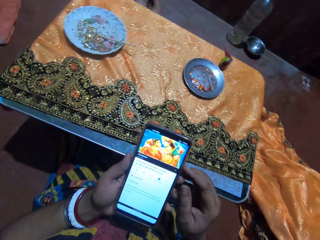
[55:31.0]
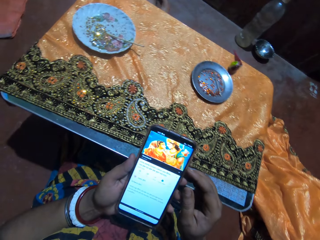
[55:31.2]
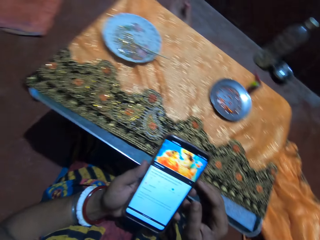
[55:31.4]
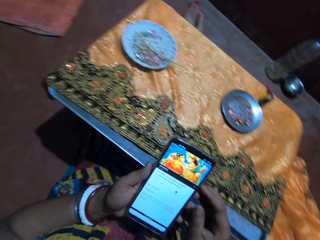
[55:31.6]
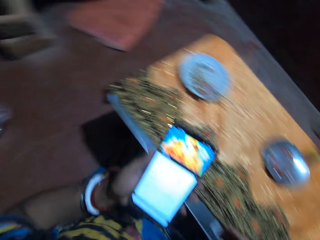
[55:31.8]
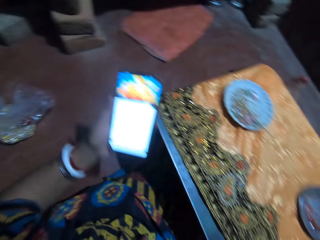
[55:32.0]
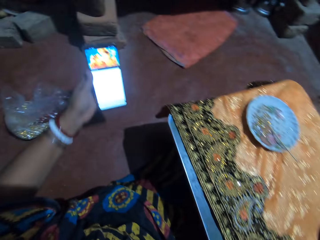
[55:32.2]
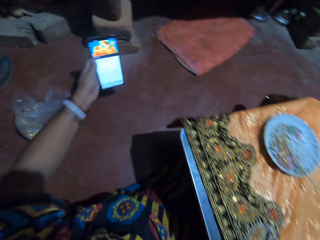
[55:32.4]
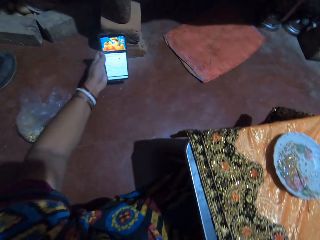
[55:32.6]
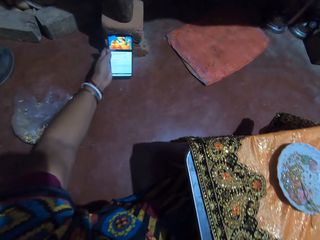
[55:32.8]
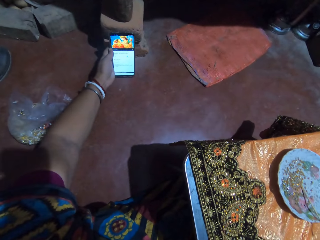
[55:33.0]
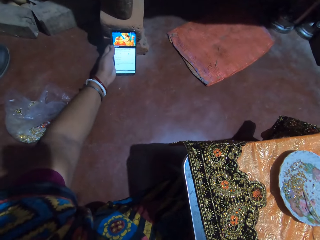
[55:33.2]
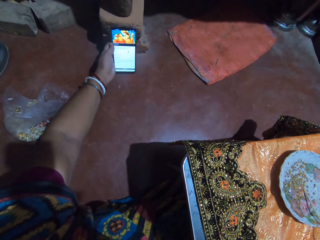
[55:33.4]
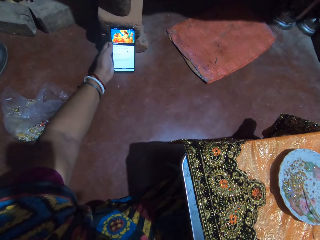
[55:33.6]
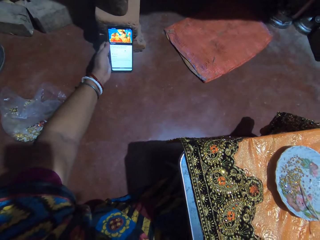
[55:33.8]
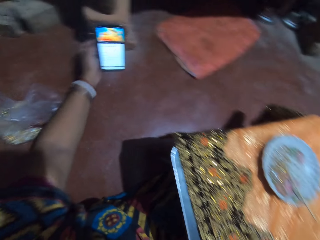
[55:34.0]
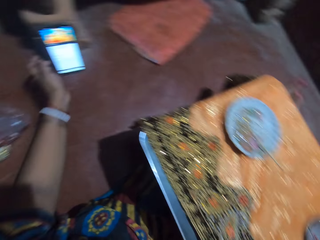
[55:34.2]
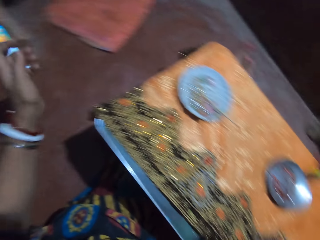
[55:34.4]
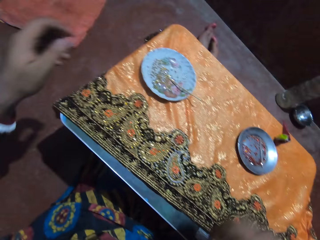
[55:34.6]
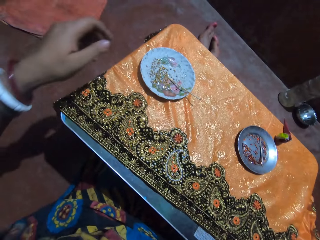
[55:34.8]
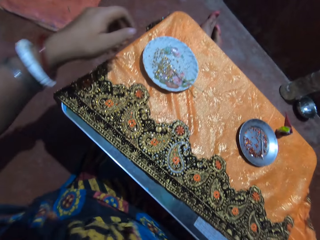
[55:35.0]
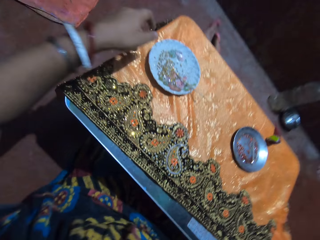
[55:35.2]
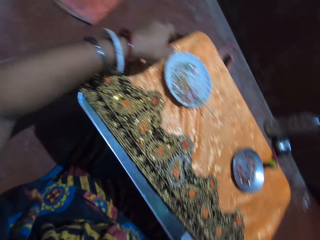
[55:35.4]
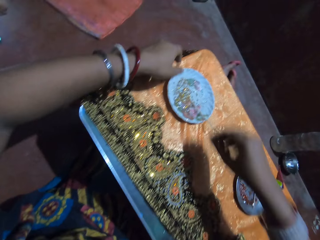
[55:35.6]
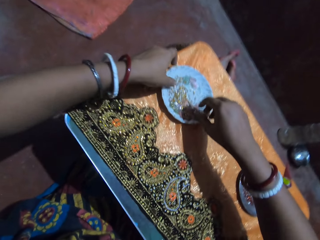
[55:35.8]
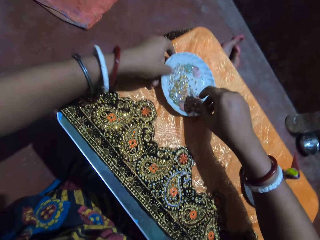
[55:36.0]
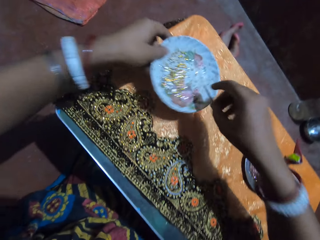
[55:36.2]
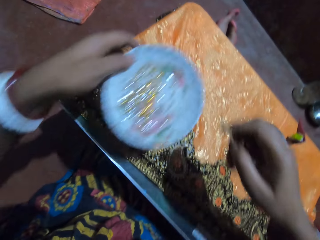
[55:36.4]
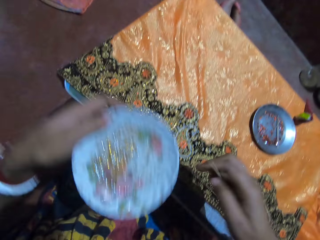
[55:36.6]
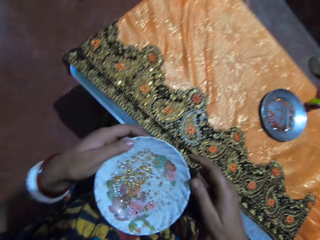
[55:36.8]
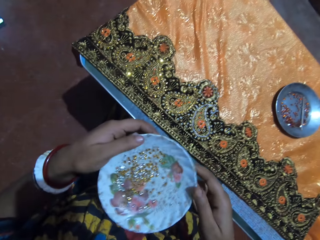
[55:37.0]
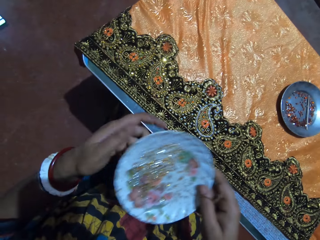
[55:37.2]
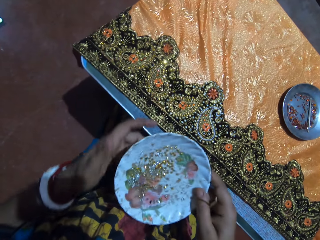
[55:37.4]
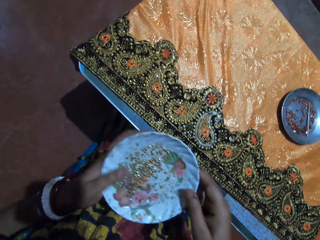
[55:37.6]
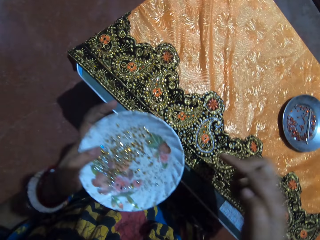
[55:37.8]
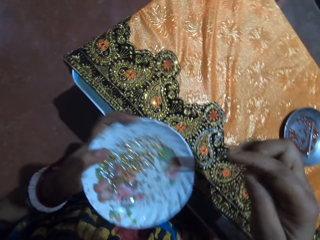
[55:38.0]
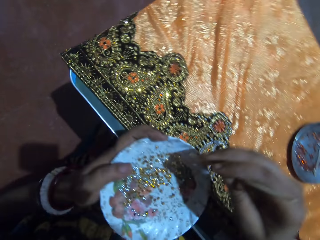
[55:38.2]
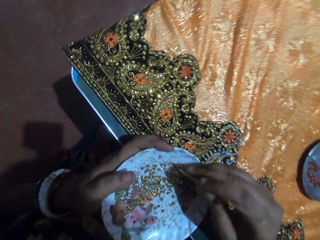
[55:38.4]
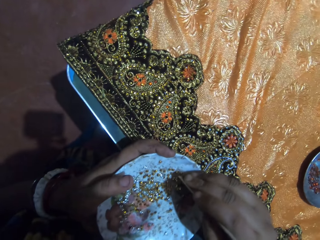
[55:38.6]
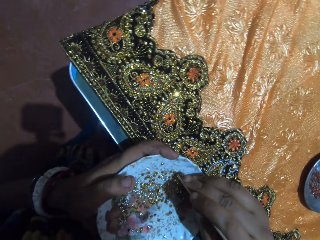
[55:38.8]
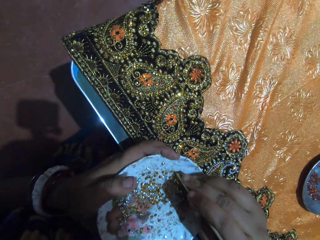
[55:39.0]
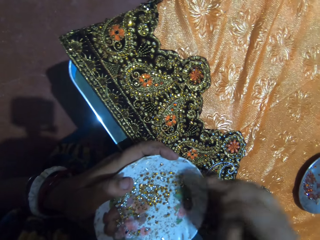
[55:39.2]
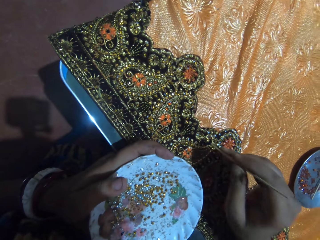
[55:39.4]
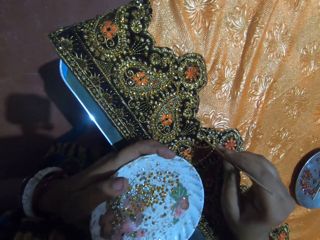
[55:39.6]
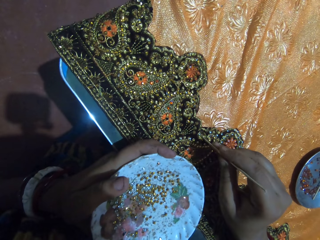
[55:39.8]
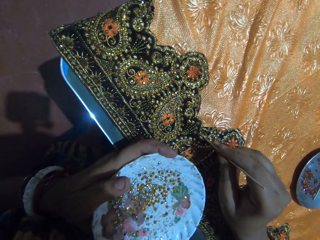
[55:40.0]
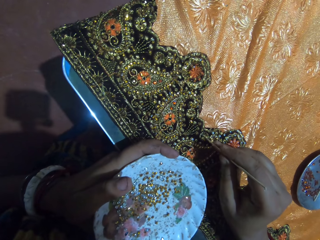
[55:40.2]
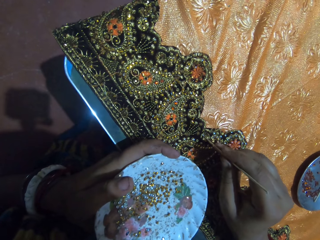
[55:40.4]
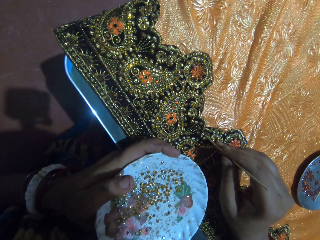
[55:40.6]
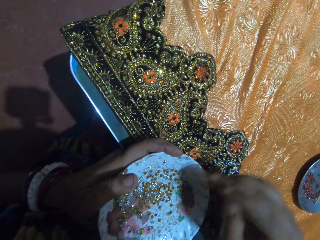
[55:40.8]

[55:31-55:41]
The camera wearer drops the phone on the ground with her left hand. She picks the jewel picker from the plastic saucer with her right hand. She picks the plastic saucer from the table with her left hand. She passes the plastic saucer from her left hand to her right hand. She shakes the plastic saucer in her right hand. She passes the plastic saucer from her right hand to her left hand. She picks a rhinestone from the plastic saucer in her left hand with the jewel picker in her right hand. She places the rhinestone on the fabric with the jewel picker in her right hand.

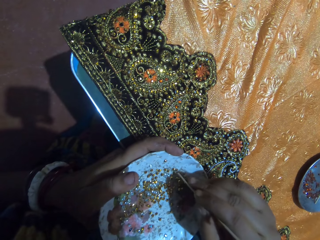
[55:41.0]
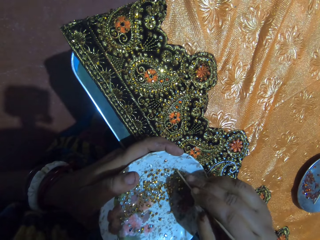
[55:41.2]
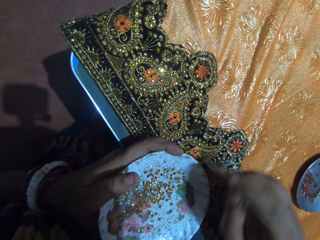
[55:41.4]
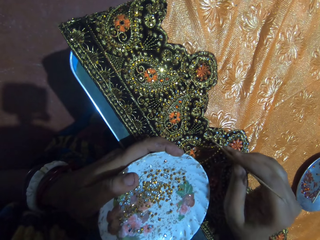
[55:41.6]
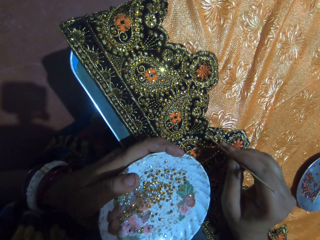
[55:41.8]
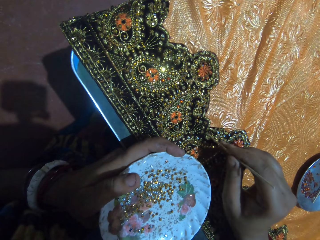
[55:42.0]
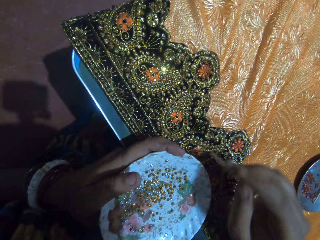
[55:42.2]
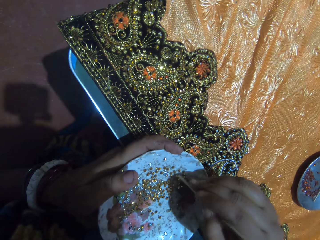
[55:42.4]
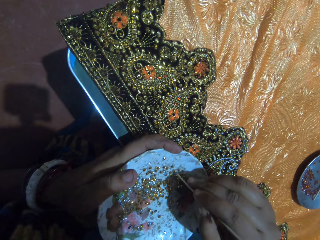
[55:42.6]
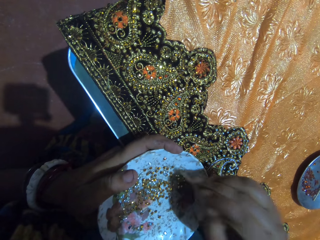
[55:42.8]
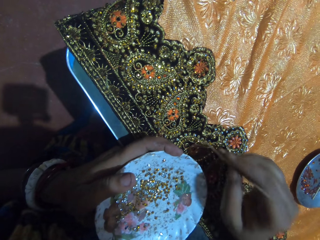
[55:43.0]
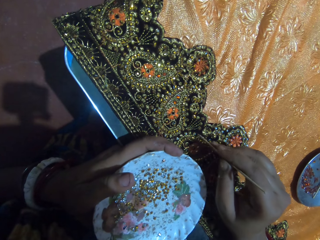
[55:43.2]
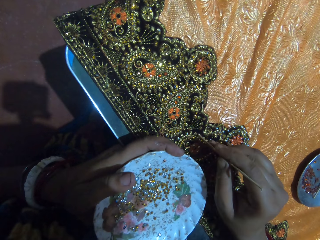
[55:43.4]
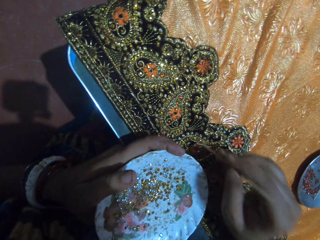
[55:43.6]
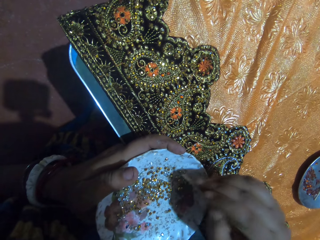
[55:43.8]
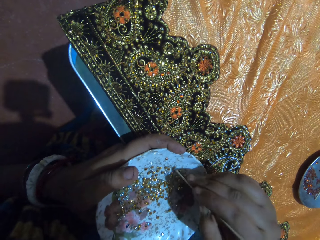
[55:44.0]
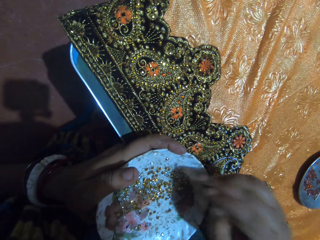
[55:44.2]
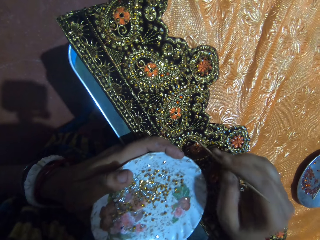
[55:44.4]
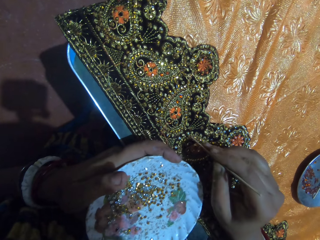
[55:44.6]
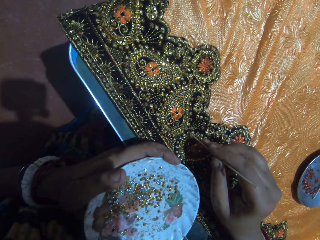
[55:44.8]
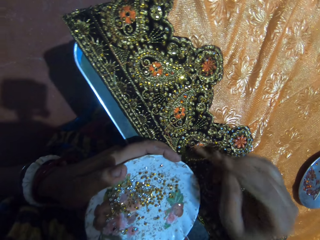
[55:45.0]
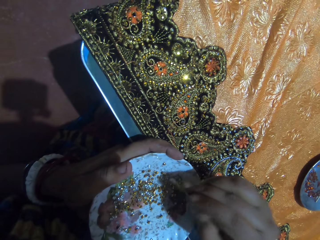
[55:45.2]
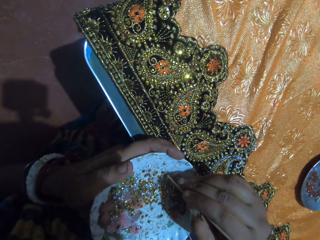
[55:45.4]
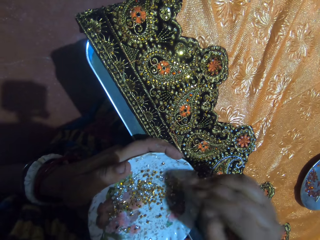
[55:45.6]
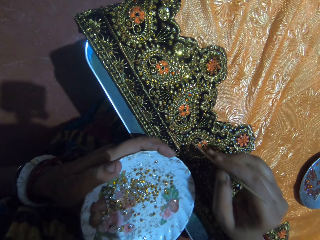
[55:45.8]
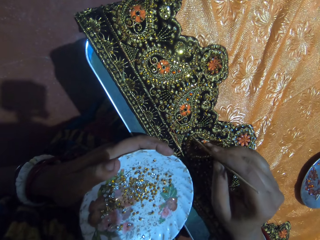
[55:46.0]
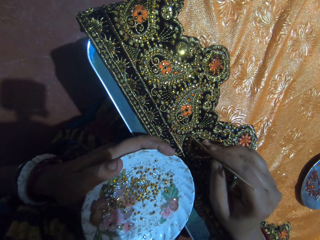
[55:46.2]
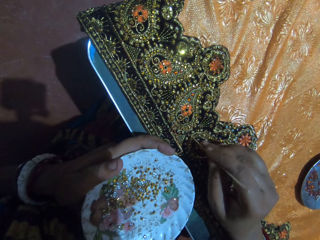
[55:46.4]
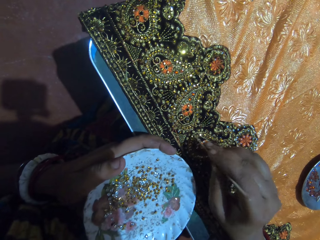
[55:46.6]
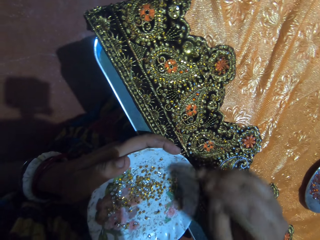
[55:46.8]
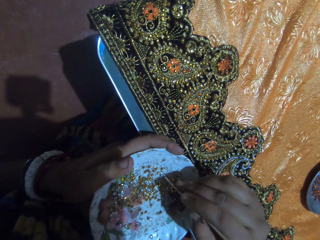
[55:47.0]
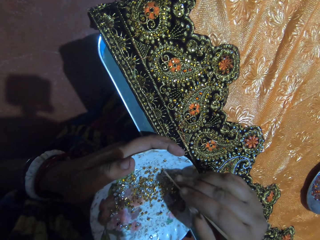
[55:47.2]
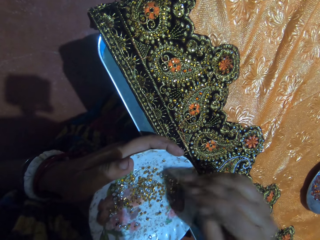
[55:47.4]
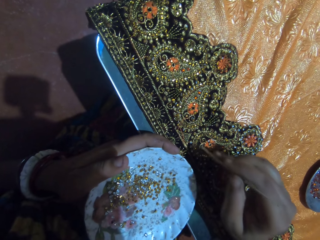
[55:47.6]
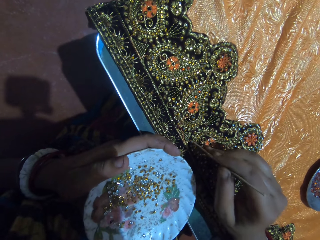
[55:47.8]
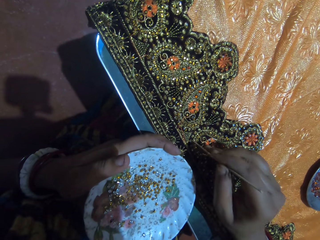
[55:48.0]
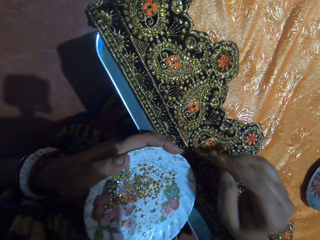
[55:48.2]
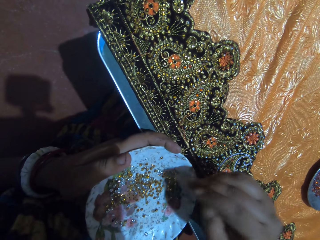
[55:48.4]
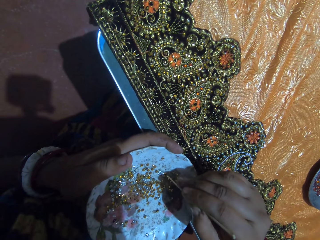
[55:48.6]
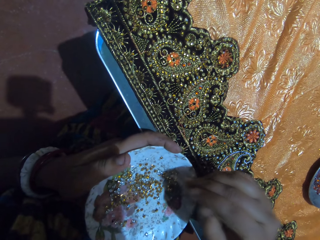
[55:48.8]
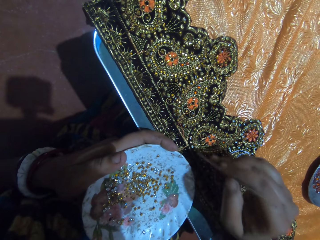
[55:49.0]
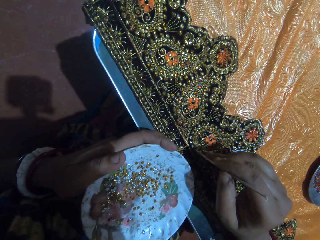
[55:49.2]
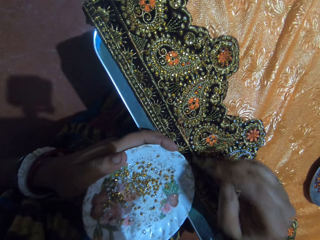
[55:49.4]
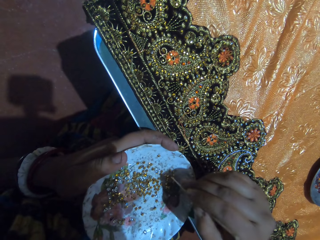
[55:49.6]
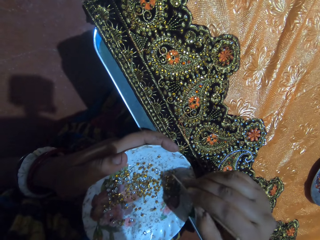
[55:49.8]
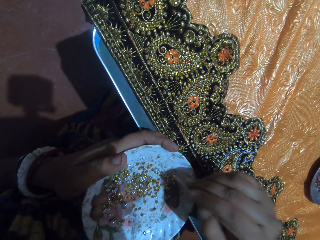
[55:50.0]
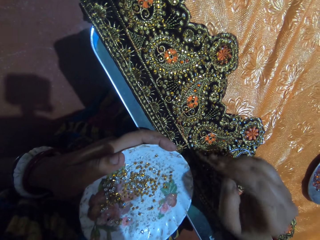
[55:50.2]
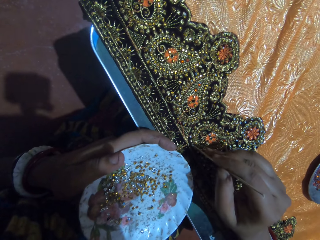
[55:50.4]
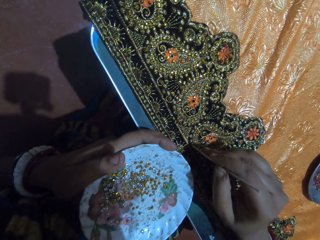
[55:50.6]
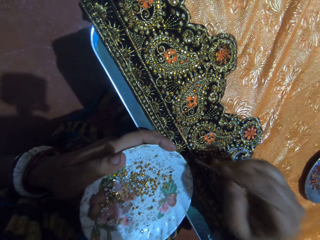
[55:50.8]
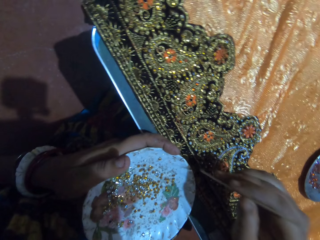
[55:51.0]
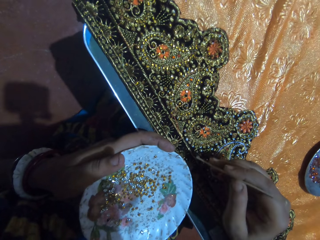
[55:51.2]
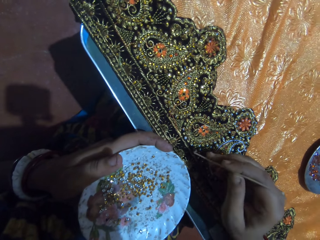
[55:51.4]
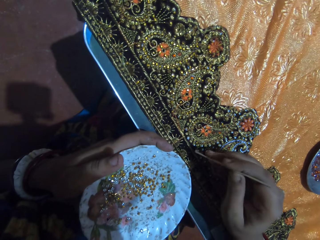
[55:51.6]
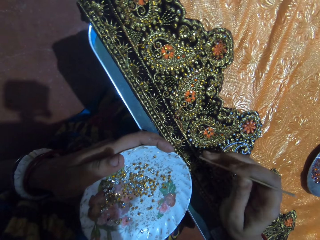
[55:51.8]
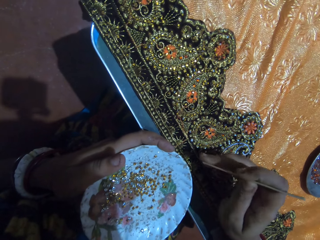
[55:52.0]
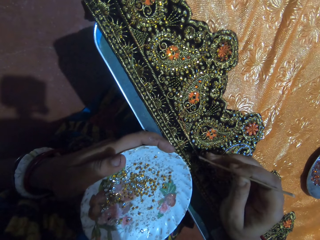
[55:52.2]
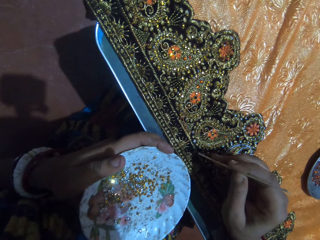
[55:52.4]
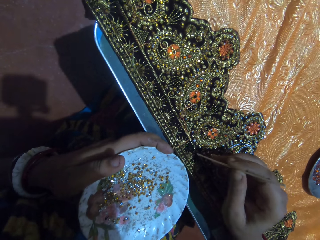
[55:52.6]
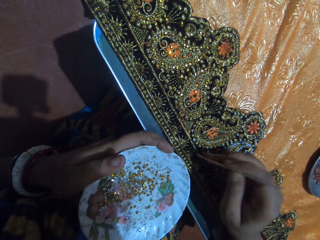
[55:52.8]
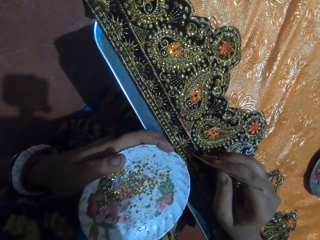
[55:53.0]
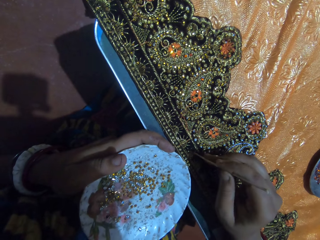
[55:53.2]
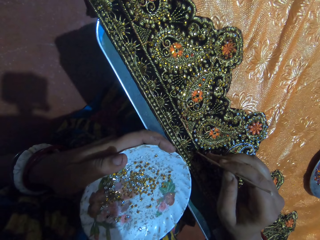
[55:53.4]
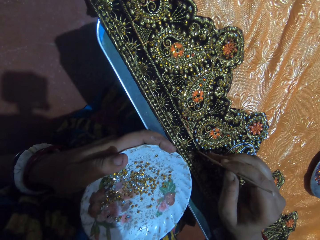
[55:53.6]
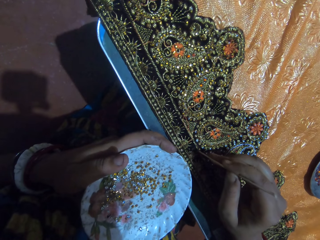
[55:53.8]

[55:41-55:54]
The camera wearer picks a rhinestone from the plastic saucer in her left hand with the jewel picker in her right hand. She places the rhinestone on the fabric with the jewel picker in her right hand. She picks a rhinestone from the plastic saucer in her left hand with the jewel picker in her right hand. She places the rhinestone on the fabric with the jewel picker in her right hand. She picks a rhinestone from the plastic saucer in her left hand with the jewel picker in her right hand. She places the rhinestone on the fabric with the jewel picker in her right hand. She picks a rhinestone from the plastic saucer in her left hand with the jewel picker in her right hand. She places the rhinestone on the fabric with the jewel picker in her right hand. She picks a rhinestone from the plastic saucer in her left hand with the jewel picker in her right hand. She places the rhinestone on the fabric with the jewel picker in her right hand. She picks a rhinestone from the plastic saucer in her left hand with the jewel picker in her right hand. She places the rhinestone on the fabric with the jewel picker in her right hand. She picks a rhinestone from the plastic saucer in her left hand with the jewel picker in her right hand. She places the rhinestone on the fabric with the jewel picker in her right hand.
